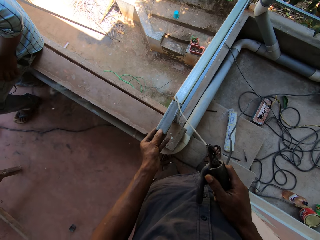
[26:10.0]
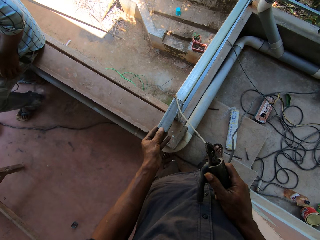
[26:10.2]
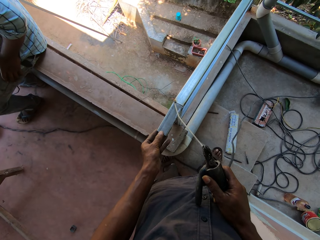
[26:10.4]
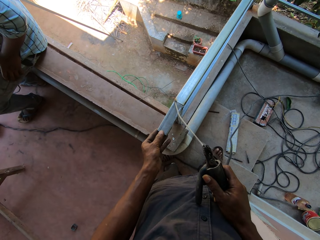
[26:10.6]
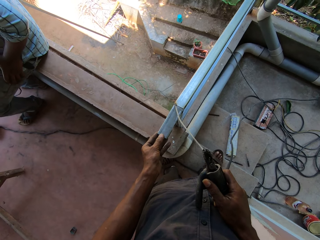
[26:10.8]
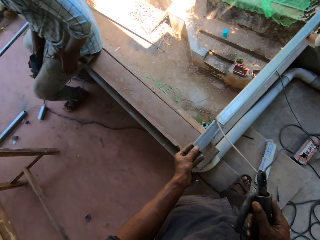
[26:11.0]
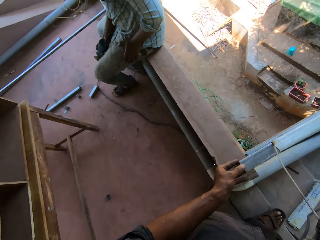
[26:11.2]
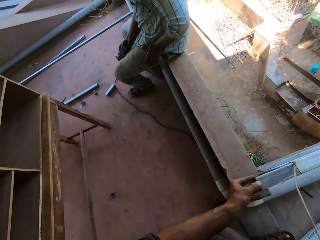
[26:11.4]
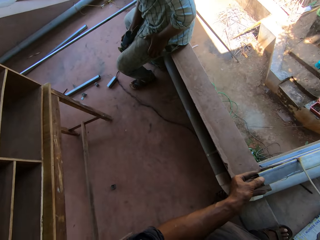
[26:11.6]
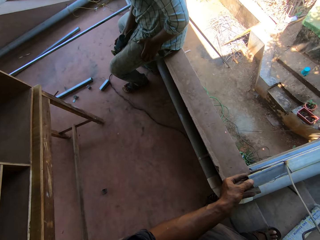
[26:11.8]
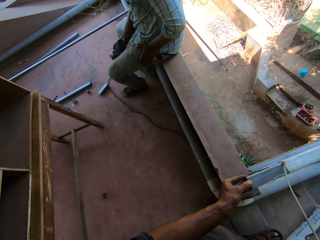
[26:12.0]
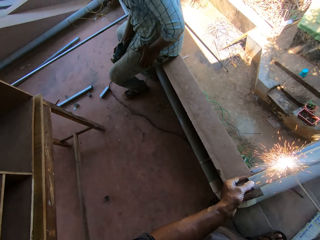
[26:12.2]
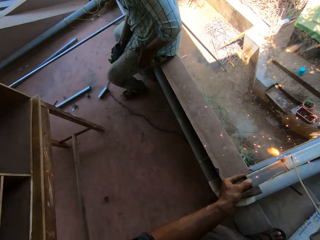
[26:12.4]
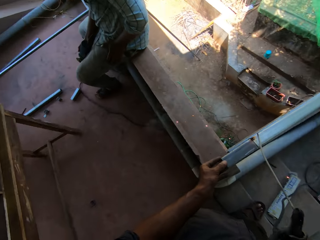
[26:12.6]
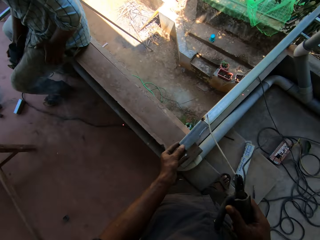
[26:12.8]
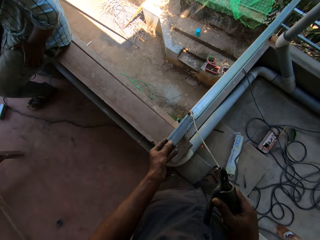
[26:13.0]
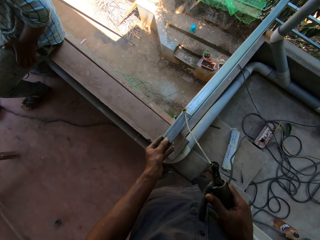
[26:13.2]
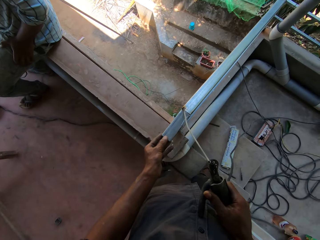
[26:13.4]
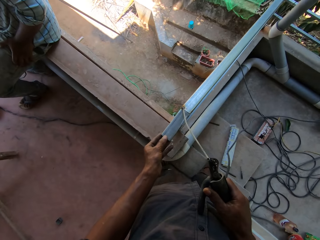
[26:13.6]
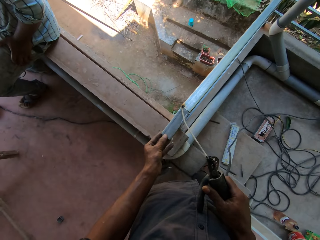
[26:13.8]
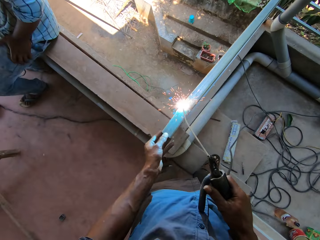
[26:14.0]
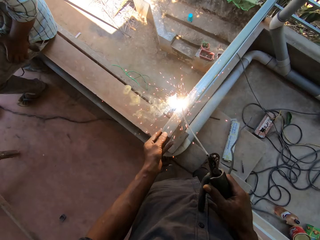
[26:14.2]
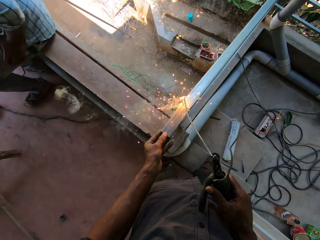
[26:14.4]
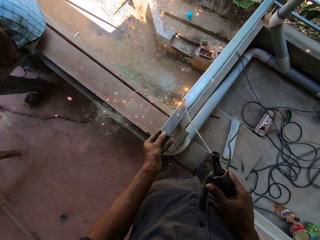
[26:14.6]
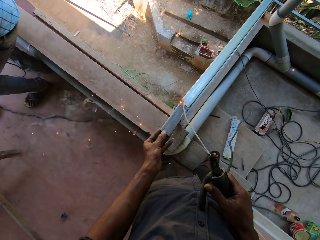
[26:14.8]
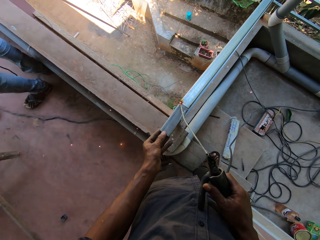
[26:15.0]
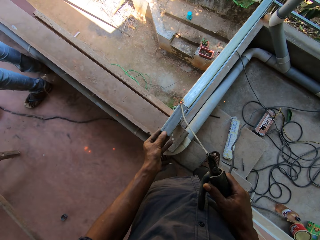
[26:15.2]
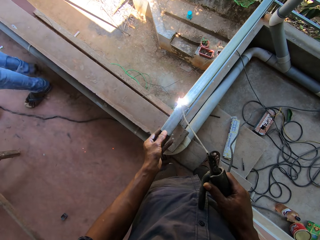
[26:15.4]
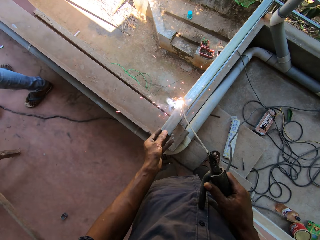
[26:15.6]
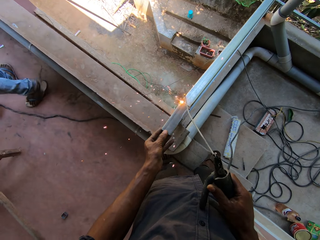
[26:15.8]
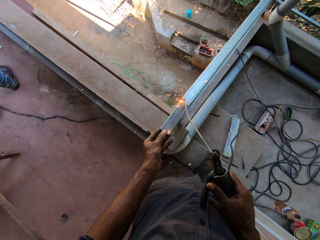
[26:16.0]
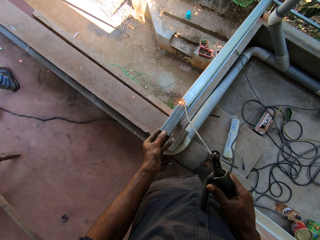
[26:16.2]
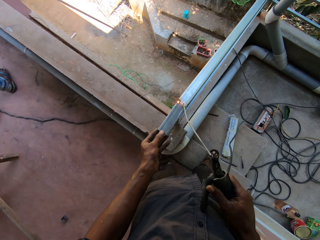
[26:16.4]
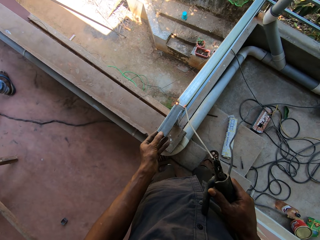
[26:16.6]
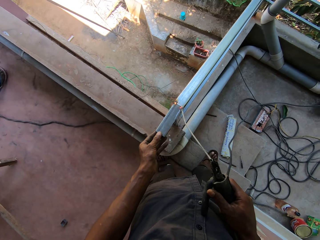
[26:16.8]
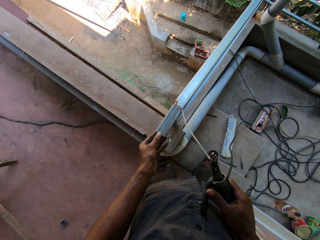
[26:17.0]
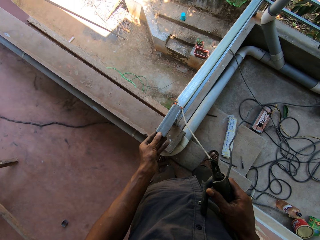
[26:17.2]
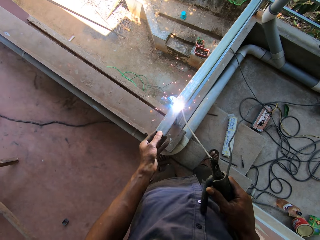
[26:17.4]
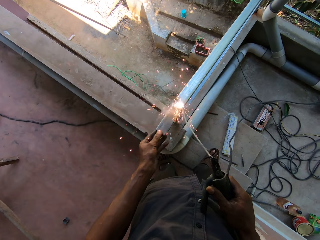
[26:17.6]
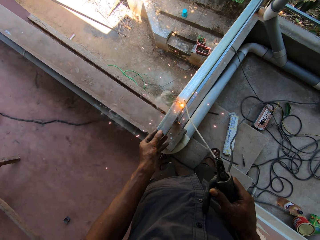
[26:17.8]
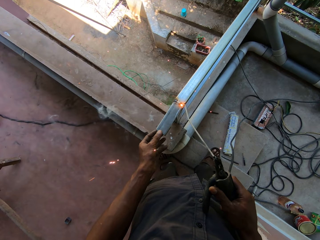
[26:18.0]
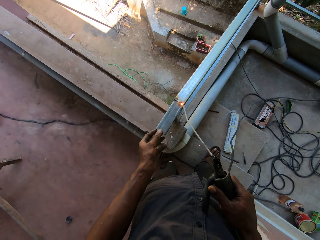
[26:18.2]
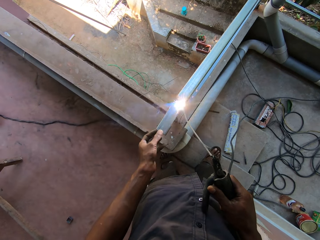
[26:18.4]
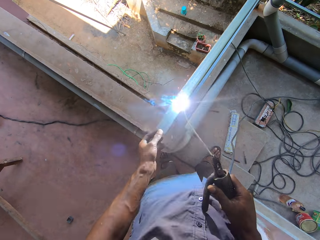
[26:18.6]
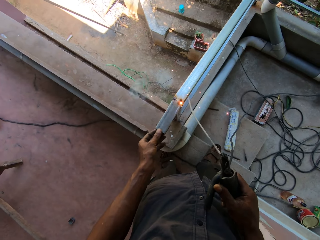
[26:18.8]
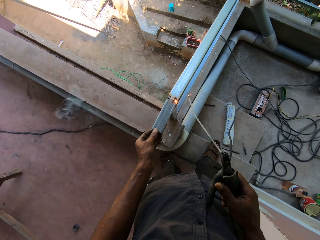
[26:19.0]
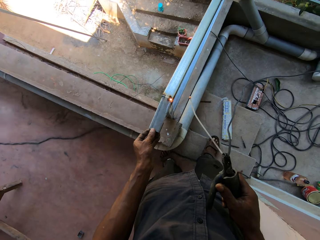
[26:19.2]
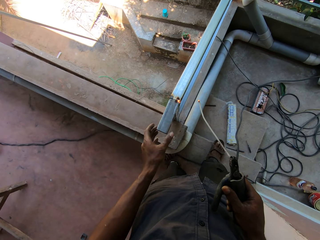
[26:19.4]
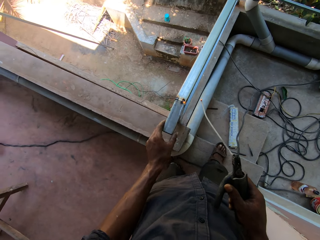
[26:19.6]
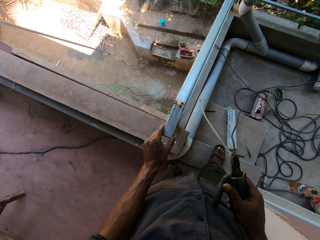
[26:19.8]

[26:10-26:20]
The man stands up from the pavement.

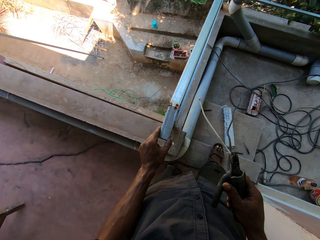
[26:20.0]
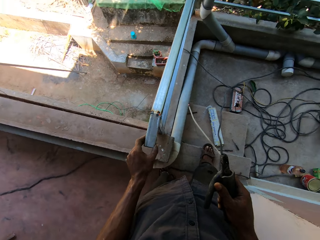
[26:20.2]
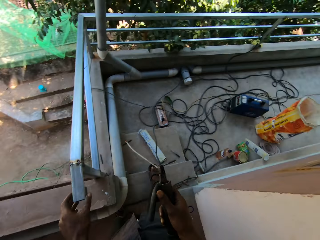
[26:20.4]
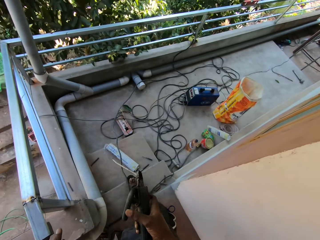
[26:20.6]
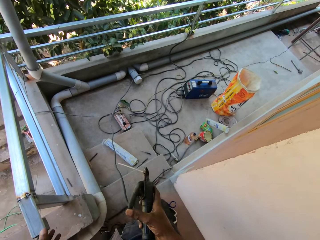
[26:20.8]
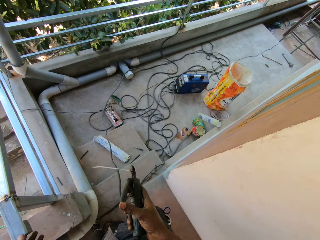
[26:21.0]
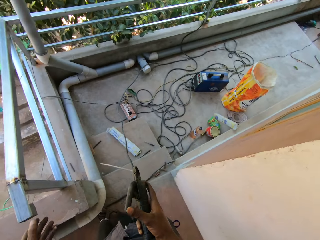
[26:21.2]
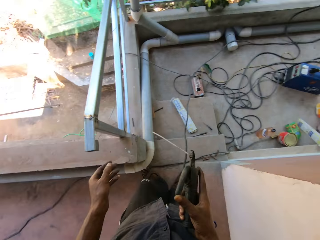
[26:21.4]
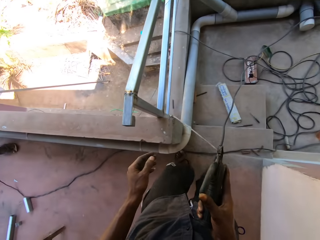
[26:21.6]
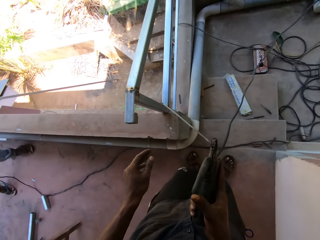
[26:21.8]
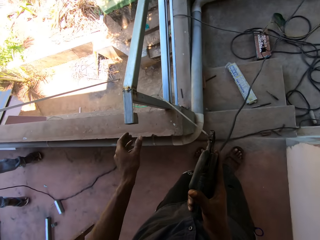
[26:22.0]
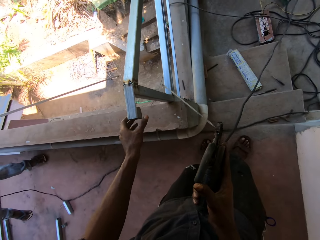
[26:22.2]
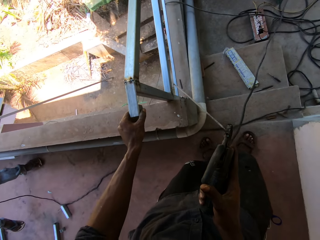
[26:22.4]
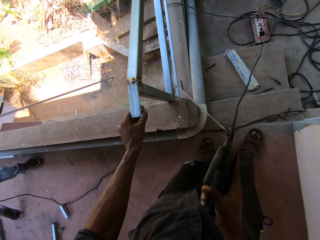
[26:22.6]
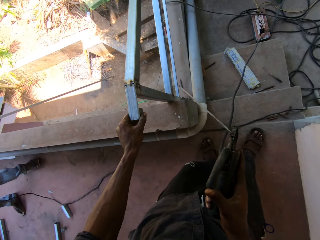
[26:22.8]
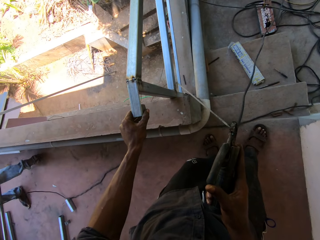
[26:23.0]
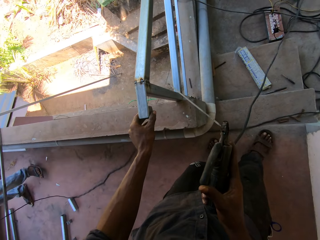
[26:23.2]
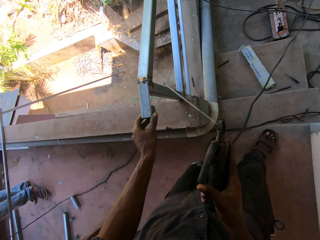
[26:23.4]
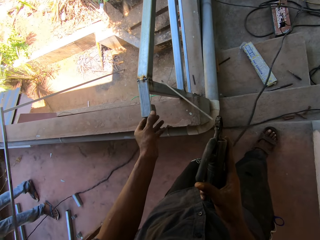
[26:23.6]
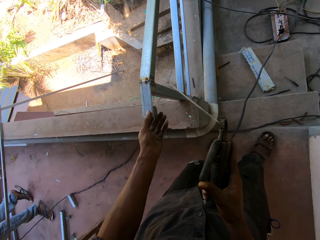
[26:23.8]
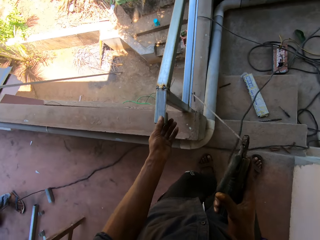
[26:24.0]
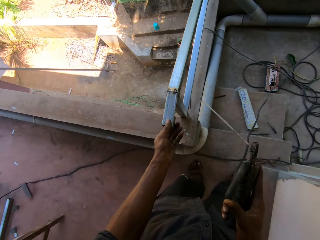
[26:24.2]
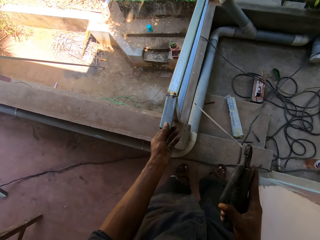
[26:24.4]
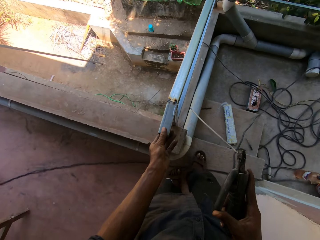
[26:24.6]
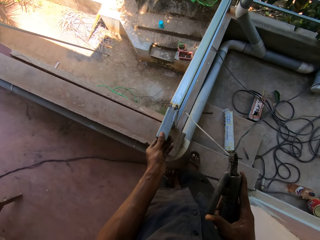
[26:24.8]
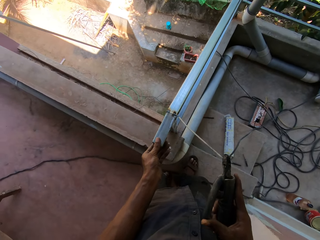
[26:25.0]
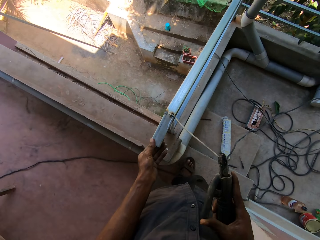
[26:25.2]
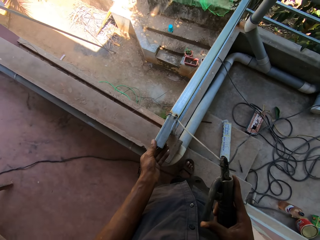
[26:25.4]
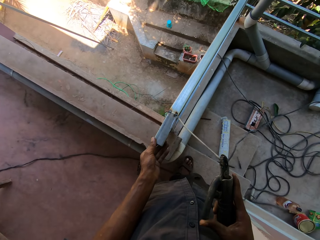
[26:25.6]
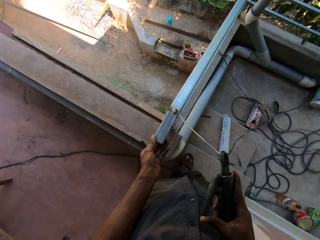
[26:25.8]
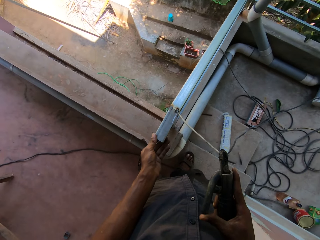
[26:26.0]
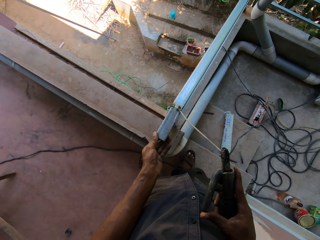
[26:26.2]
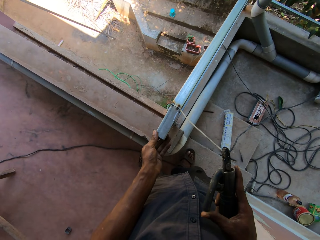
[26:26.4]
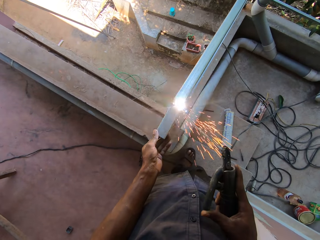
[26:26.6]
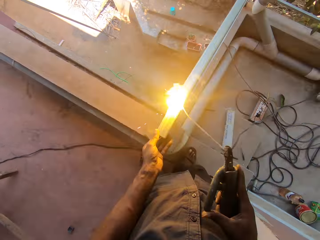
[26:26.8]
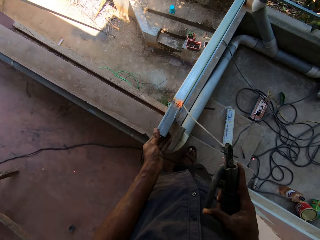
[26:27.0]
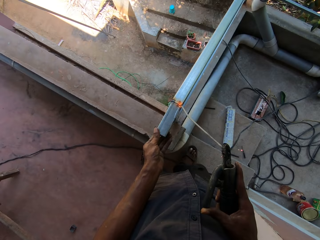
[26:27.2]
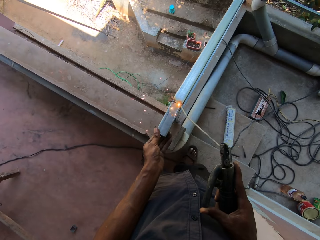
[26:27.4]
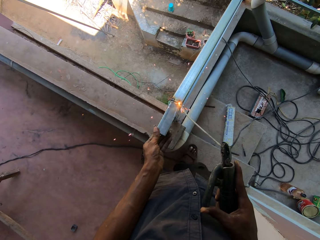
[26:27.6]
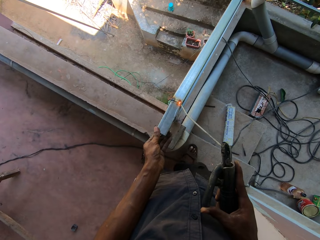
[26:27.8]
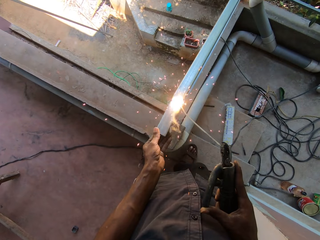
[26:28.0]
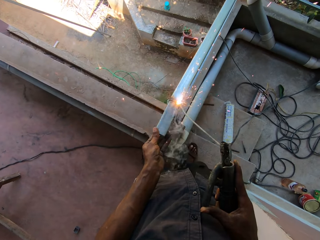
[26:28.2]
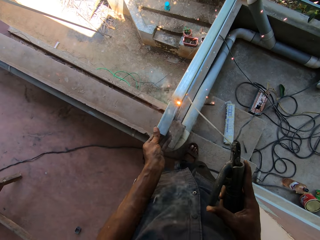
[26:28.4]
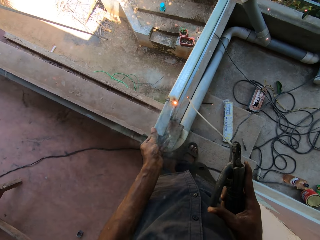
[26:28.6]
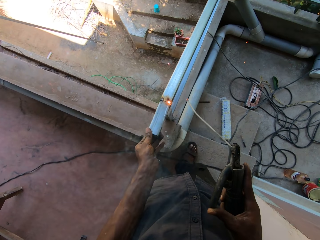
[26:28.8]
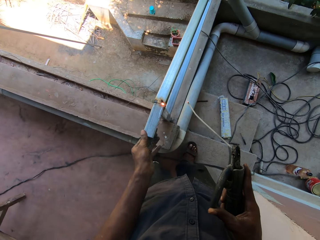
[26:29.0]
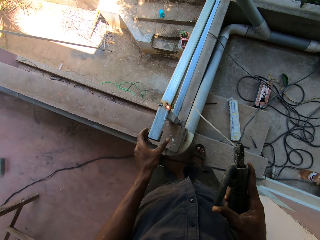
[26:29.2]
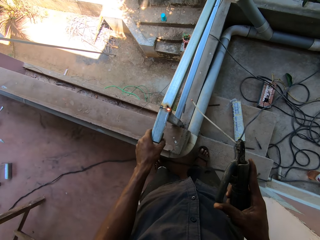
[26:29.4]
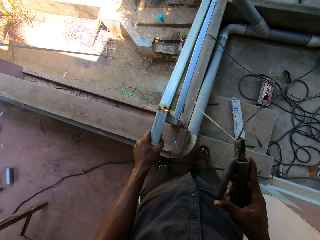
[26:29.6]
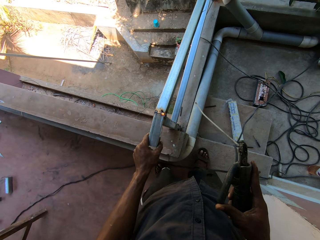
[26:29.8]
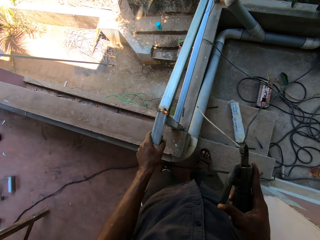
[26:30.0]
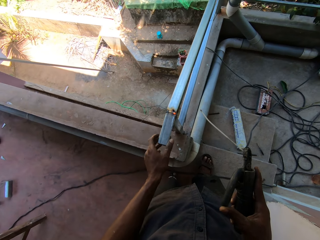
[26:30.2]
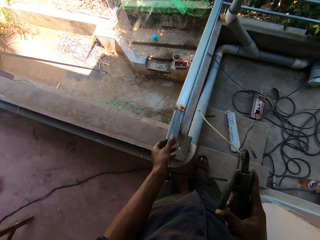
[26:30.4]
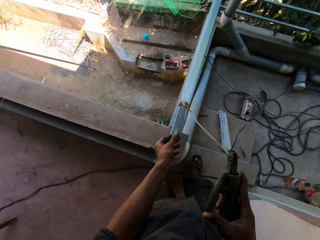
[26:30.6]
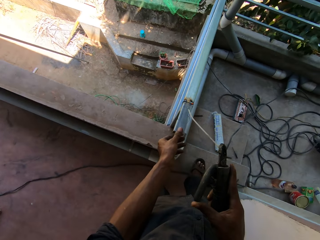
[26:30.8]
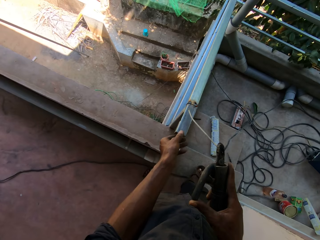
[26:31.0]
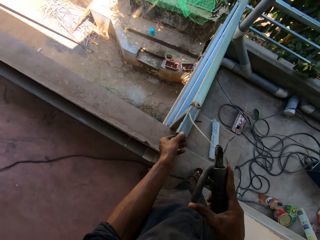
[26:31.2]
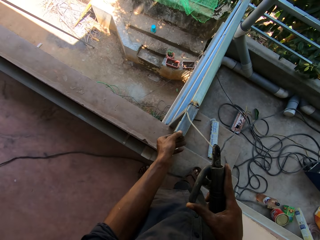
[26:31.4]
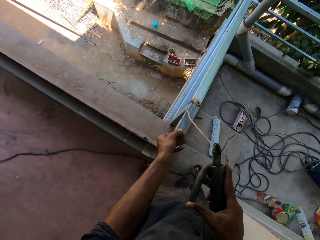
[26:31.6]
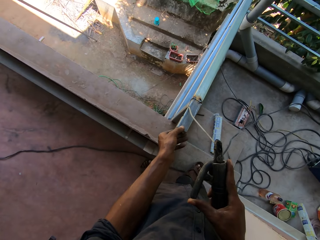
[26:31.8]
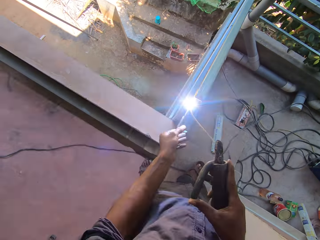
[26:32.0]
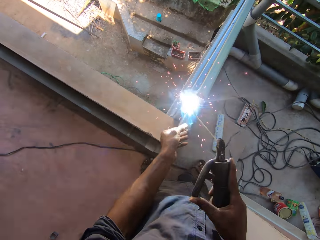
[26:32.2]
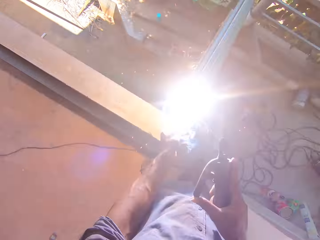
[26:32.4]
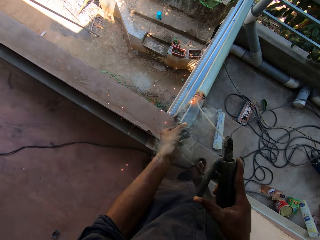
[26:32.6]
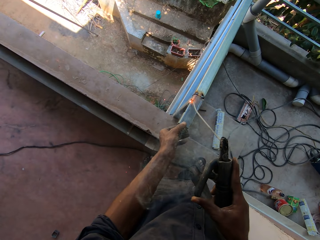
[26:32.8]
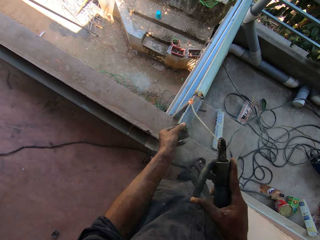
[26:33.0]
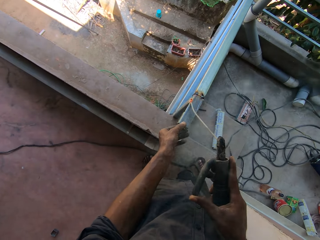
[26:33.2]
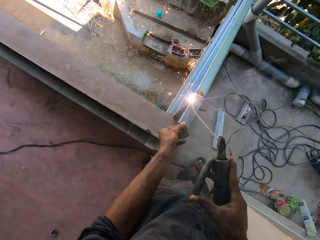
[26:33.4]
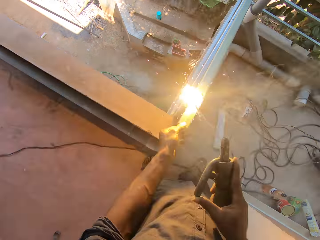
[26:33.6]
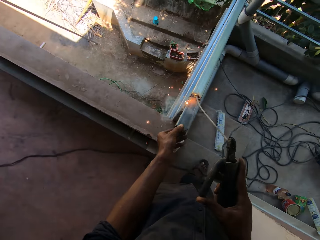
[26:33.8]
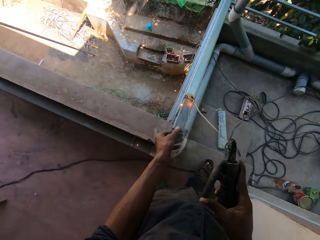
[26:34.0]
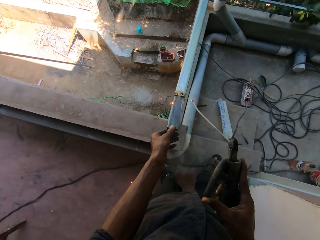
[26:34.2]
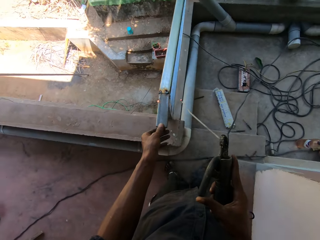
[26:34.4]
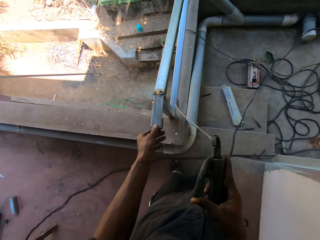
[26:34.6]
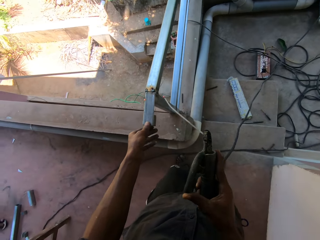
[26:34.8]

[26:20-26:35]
The camera wearer holds metal with the left hand. They weld the metal with the right hand. They examine the metal with the left hand. They weld the metal with the right hand.
